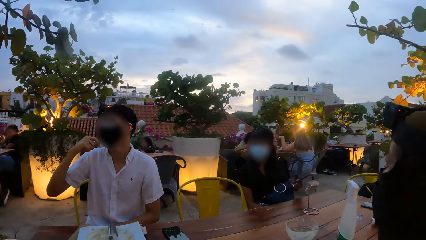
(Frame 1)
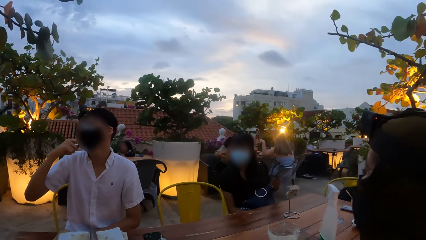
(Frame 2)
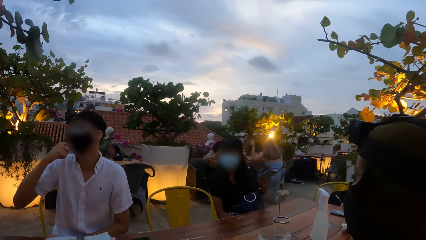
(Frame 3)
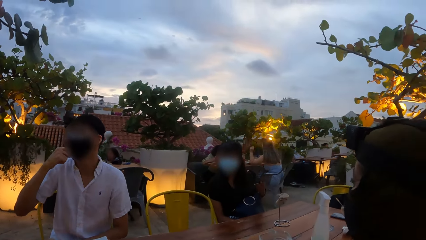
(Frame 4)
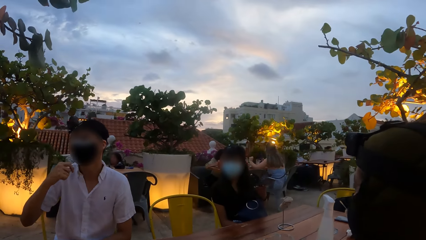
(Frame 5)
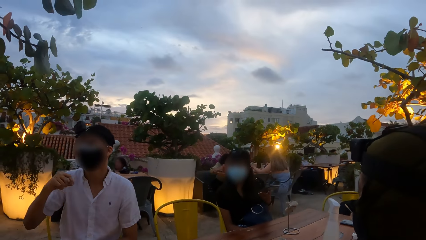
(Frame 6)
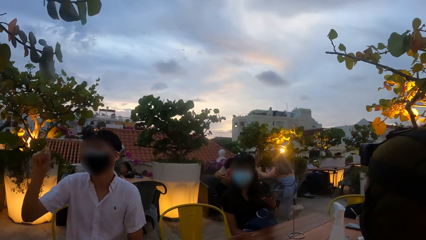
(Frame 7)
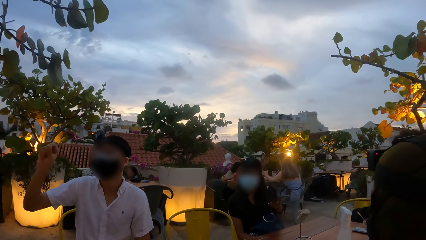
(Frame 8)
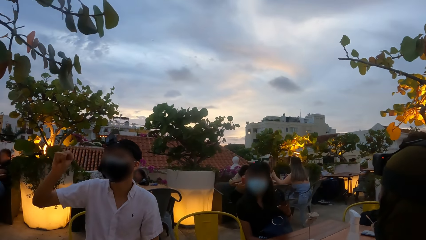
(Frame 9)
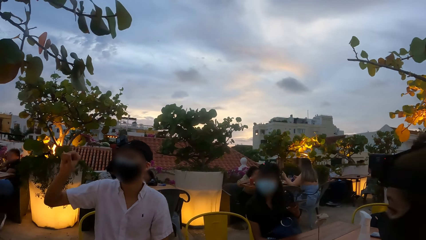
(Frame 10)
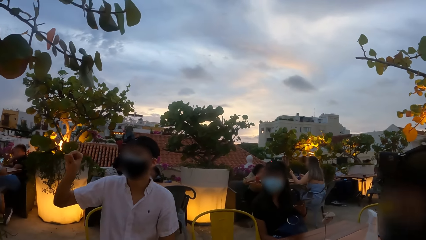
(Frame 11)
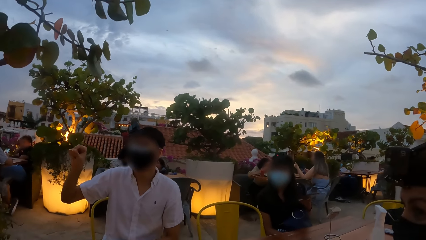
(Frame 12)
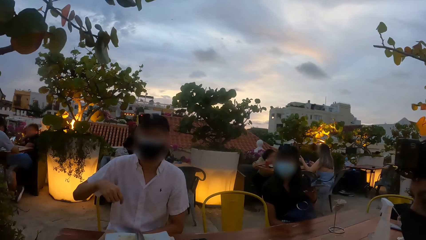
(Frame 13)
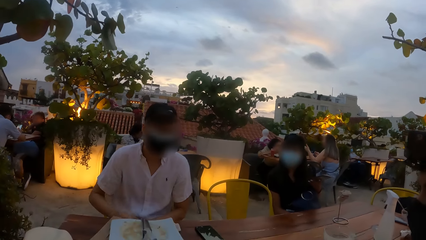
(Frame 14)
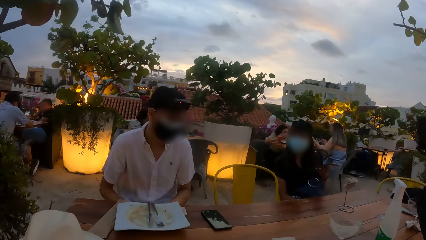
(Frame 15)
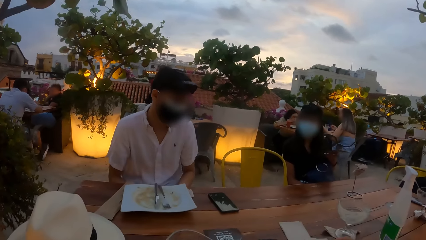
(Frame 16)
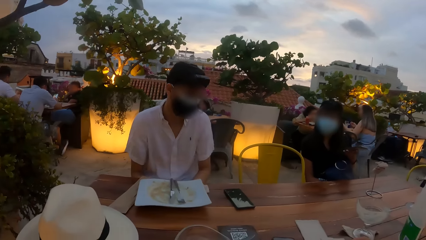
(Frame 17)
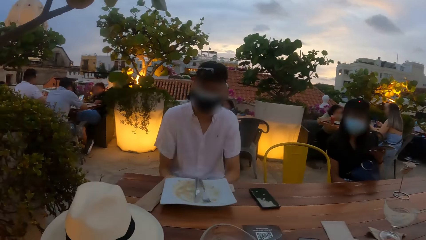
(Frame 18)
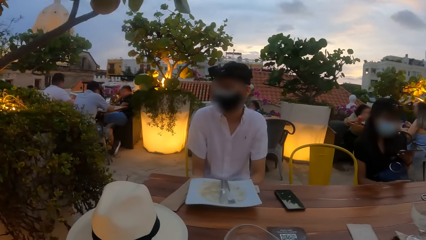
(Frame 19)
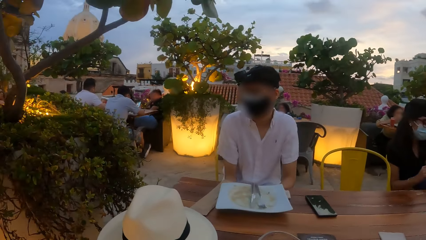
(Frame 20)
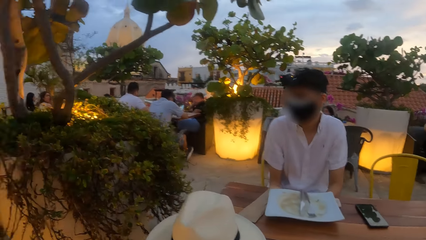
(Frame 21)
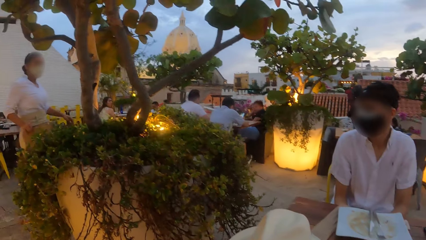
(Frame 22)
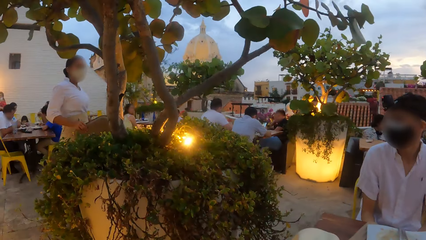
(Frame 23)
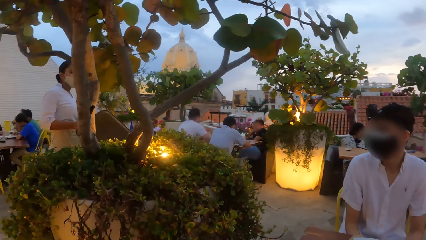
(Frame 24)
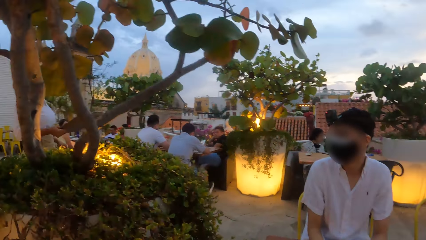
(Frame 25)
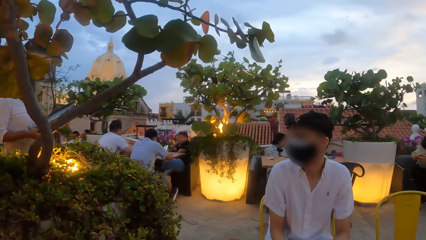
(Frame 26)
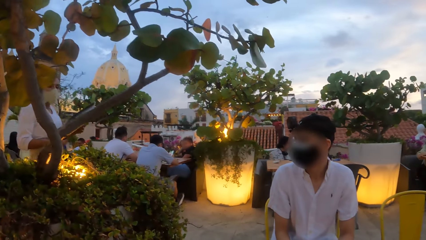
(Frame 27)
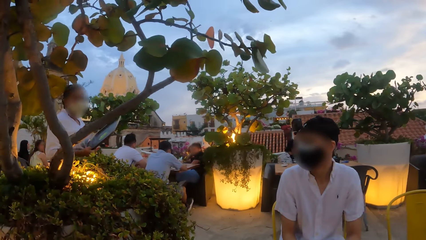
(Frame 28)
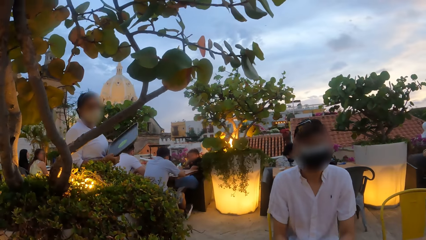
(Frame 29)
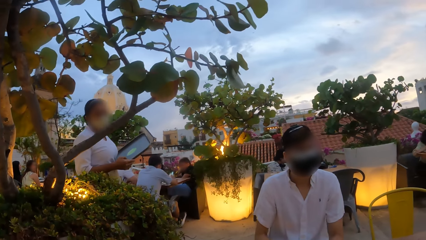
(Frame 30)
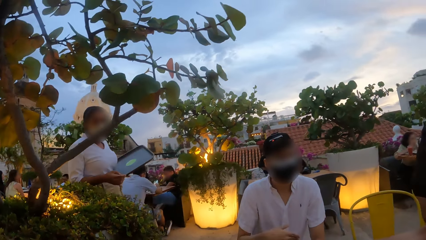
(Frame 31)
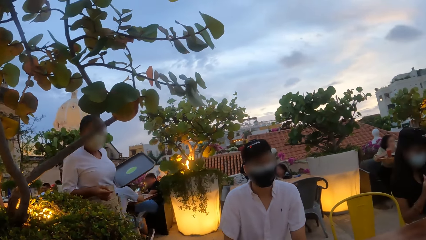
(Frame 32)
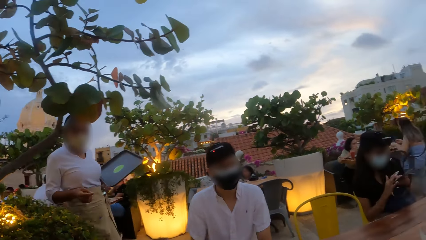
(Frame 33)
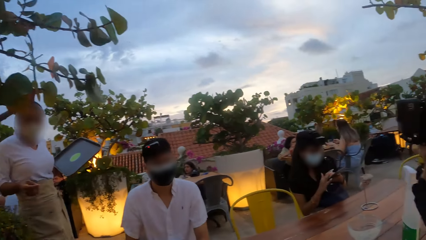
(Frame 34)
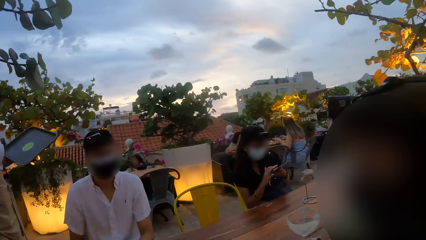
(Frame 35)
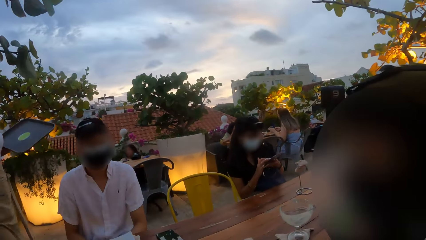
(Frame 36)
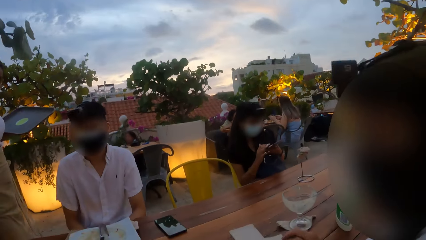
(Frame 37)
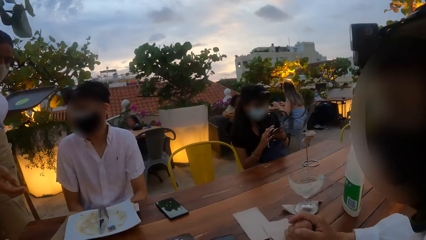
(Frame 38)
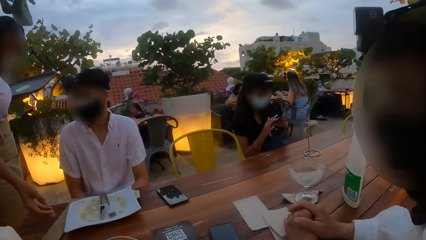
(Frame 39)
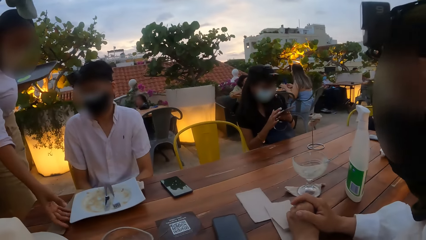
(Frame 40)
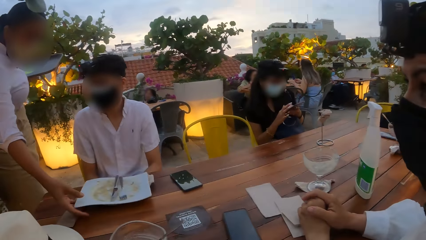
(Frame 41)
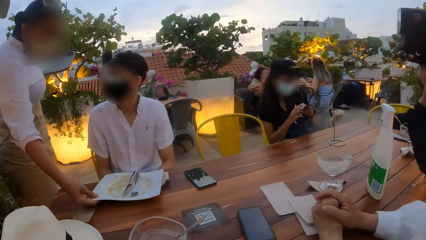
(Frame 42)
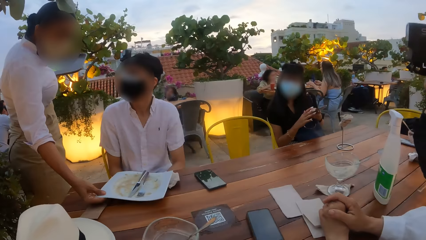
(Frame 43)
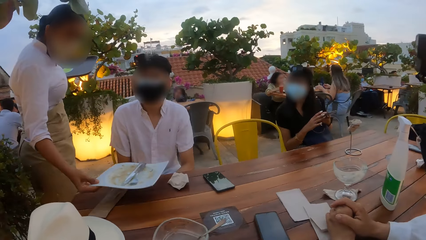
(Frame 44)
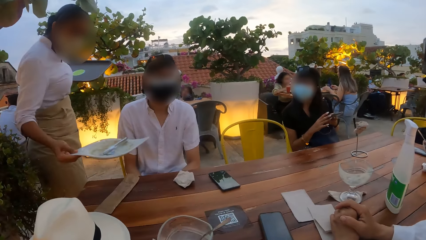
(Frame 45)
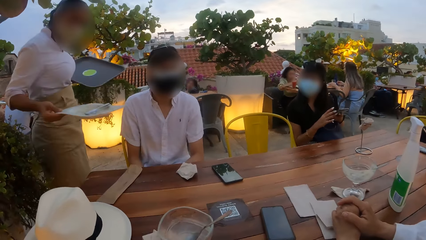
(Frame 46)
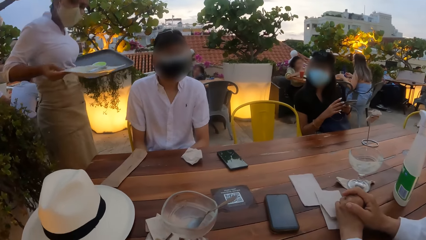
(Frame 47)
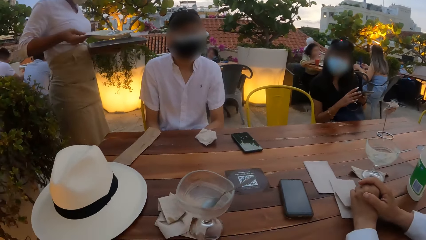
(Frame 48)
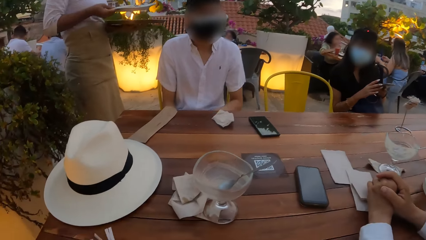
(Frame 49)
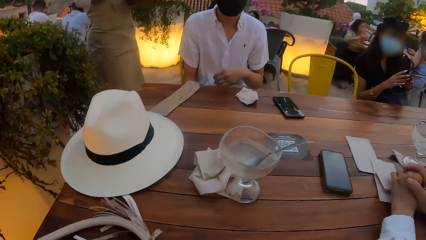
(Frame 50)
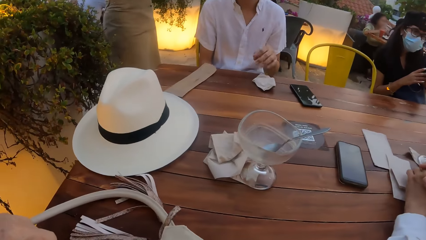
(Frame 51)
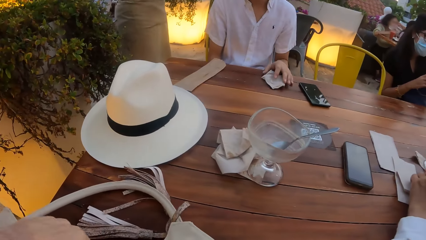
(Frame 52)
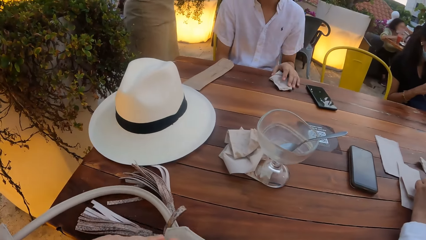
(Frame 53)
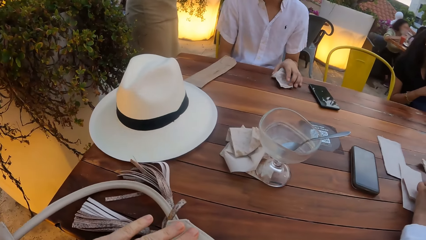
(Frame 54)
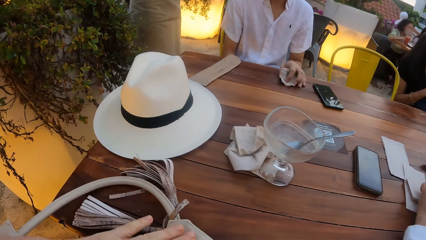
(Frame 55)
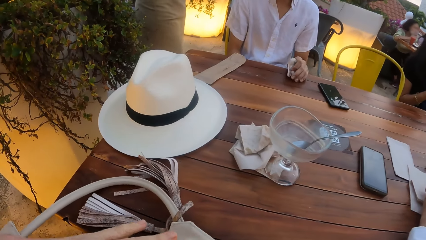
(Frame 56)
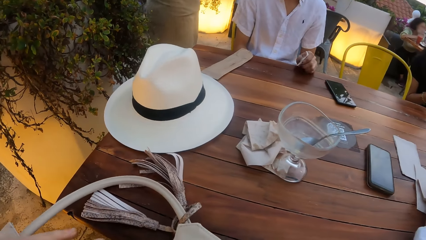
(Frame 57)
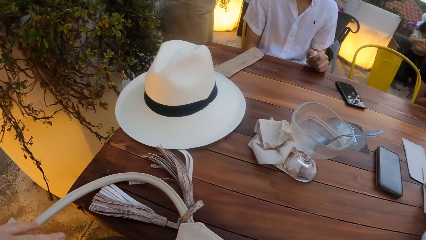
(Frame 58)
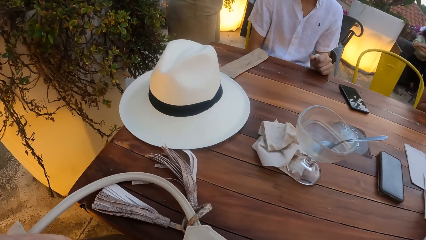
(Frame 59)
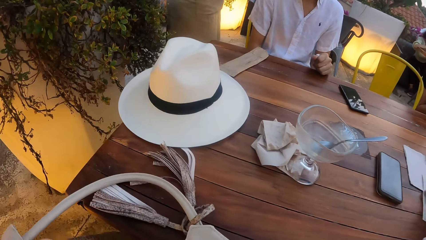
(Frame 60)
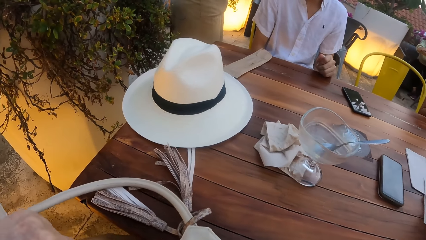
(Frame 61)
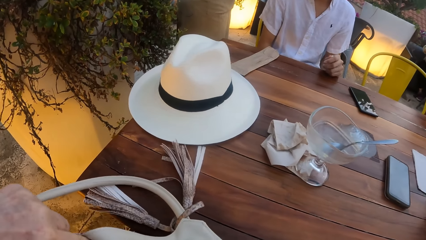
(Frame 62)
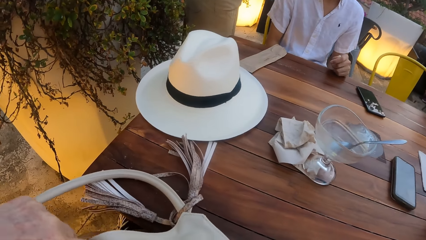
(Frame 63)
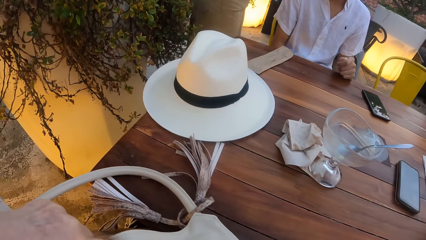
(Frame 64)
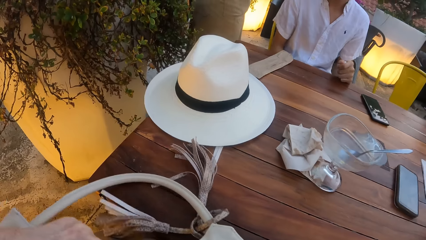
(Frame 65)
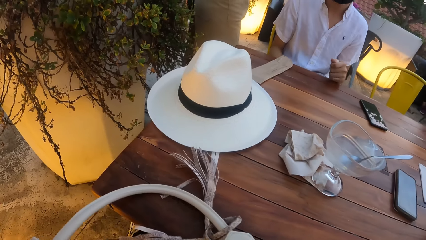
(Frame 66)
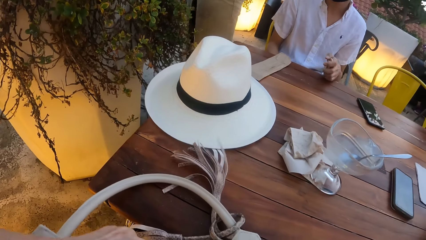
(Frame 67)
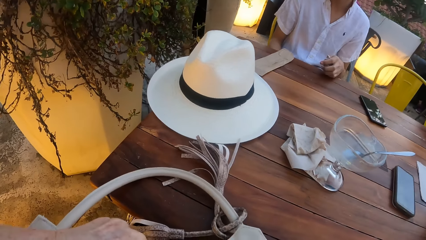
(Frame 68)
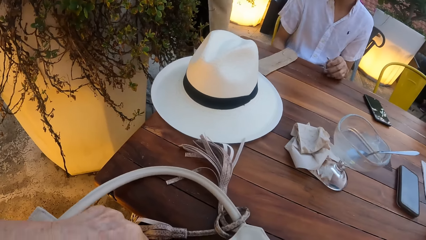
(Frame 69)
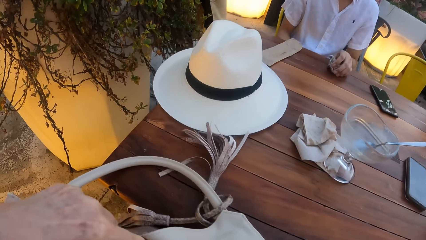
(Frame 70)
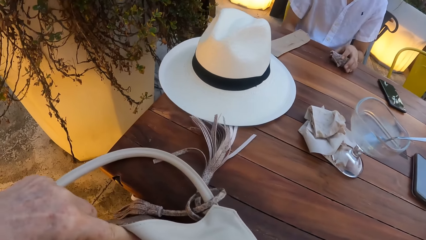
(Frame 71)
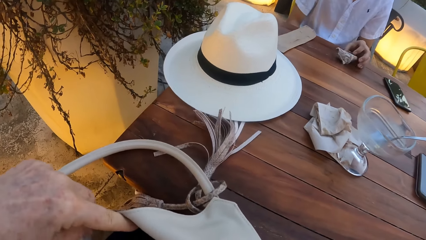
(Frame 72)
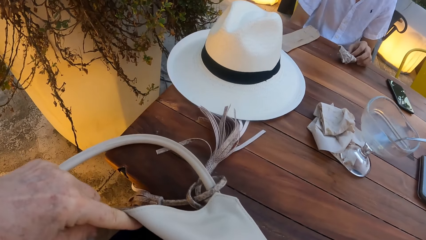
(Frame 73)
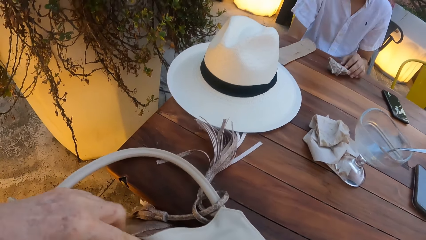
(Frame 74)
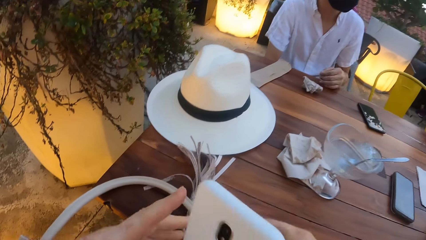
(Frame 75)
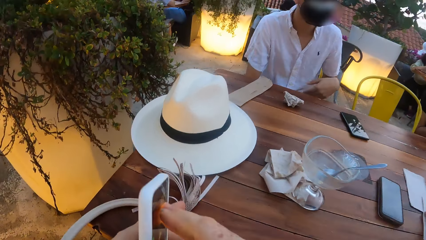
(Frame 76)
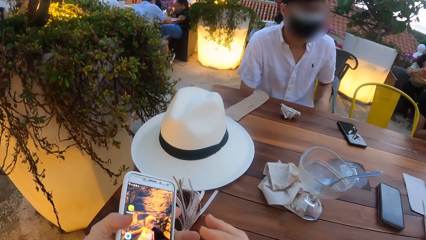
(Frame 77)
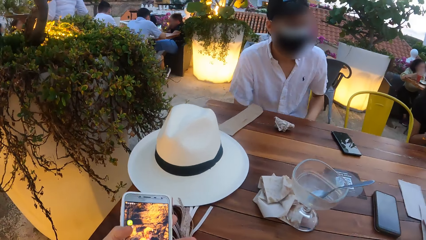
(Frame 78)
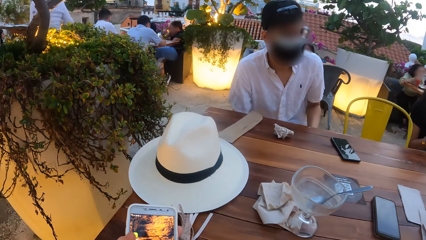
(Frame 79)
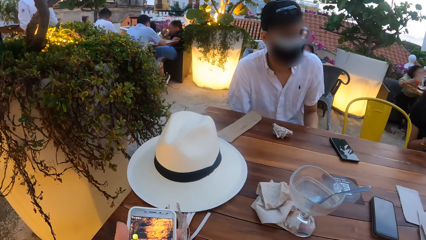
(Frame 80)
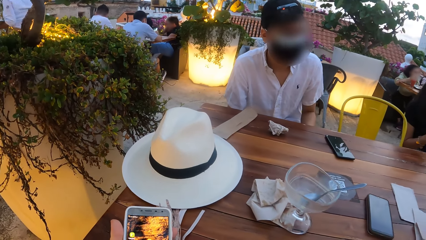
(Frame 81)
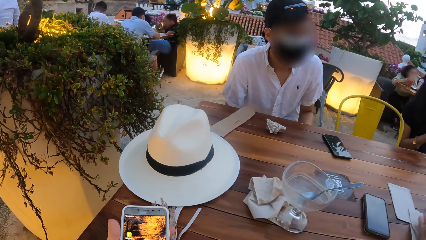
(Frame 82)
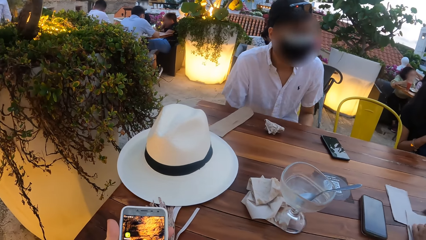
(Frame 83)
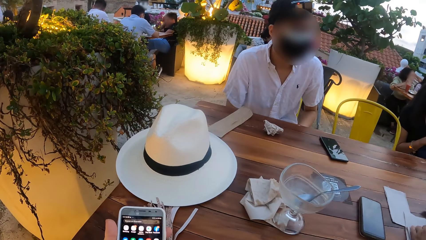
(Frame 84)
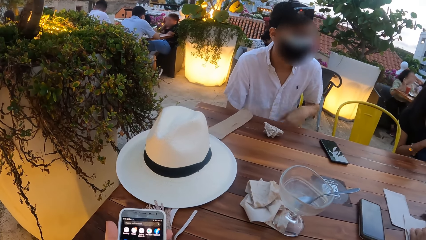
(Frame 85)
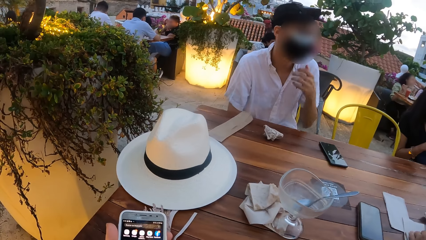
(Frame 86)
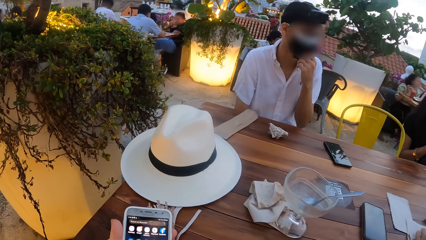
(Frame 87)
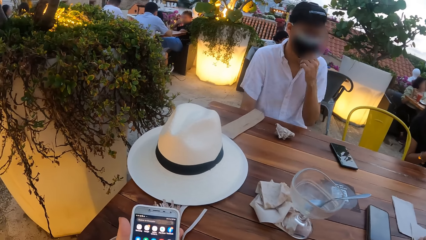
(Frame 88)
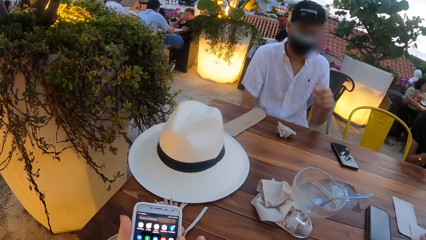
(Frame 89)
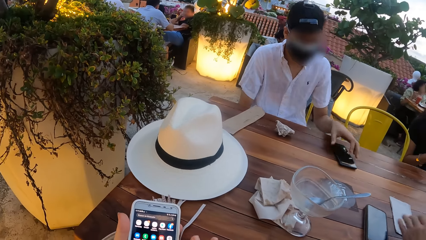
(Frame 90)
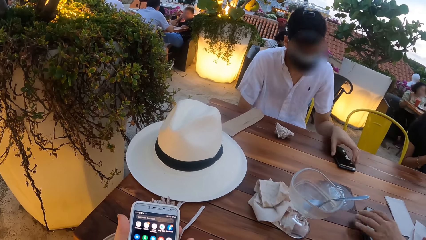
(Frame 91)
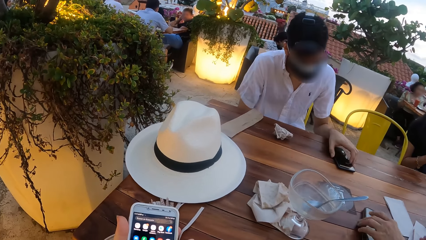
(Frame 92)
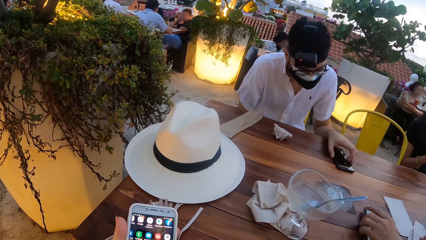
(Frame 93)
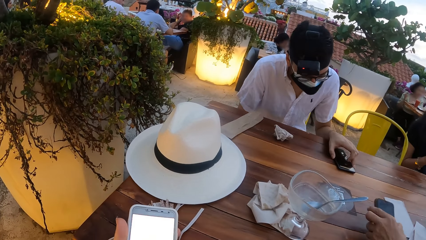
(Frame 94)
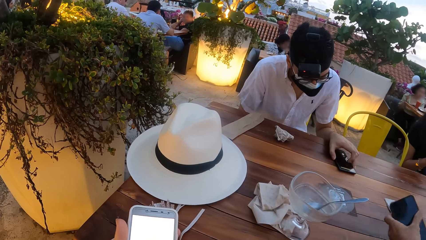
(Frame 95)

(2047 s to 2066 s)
The woman holds the phone with her left hand. Another woman lifts the phone from the table with her left hand. A man gesticulates with his right hand. The man places his right hand on his lap. A waitress walks towards the table with a tray in her left hand. The camera wearer looks around a place. The first woman operates the phone with her hands. The waitress picks up a plate from the table with her right hand. The waitress drops the plate in her right hand on the tray. The man picks a serviette from the table with his left hand. The man squeezes the serviette in his left hand. The camera wearer puts her left hand into a bag. The man drops the serviette in his left hand on the table. The camera wearer opens the bag. She holds the phone with her hands. She exchanges the phone on the left hand. She looks at the phone. The man touches the nose mask on his face with his left hand. The man touches the phone on the table with his left hand. The second woman picks up a phone on the table with her left hand.
